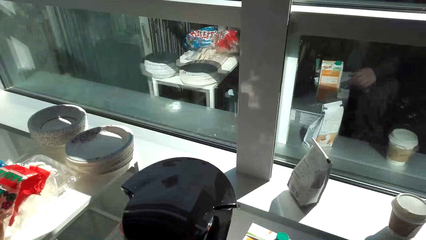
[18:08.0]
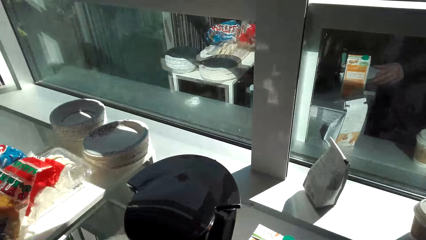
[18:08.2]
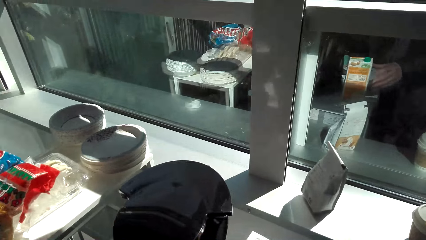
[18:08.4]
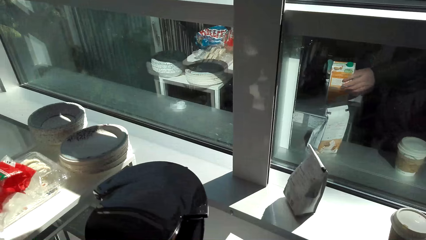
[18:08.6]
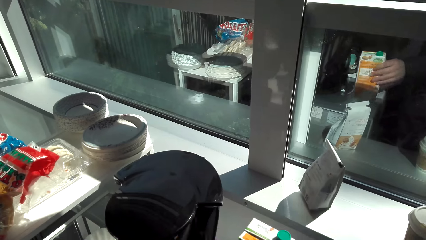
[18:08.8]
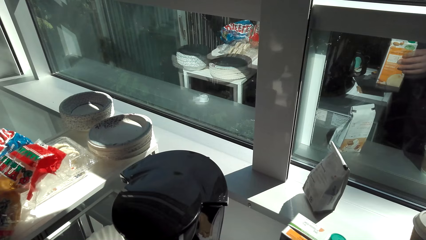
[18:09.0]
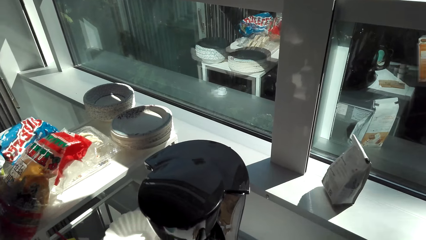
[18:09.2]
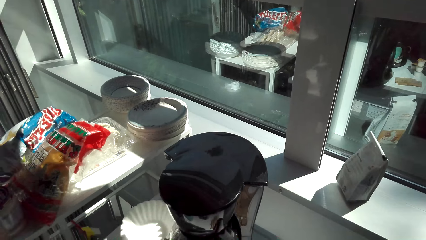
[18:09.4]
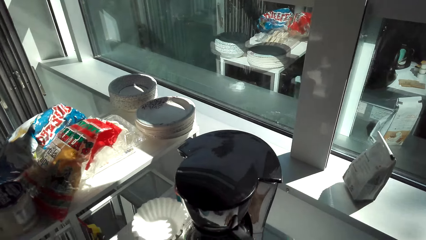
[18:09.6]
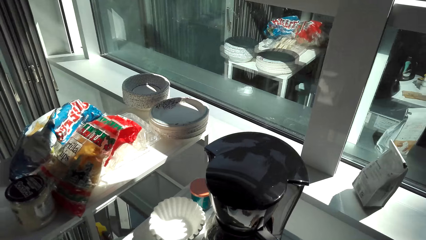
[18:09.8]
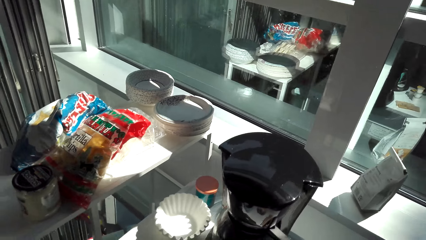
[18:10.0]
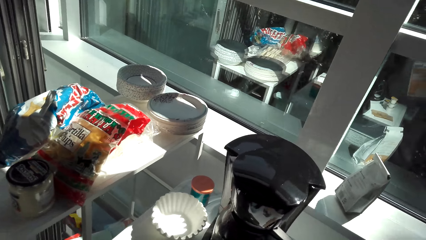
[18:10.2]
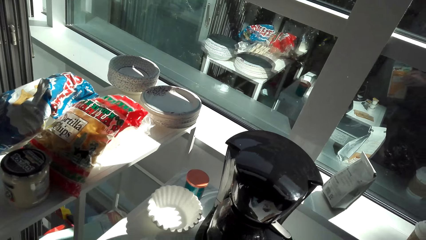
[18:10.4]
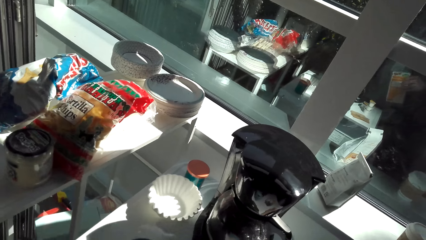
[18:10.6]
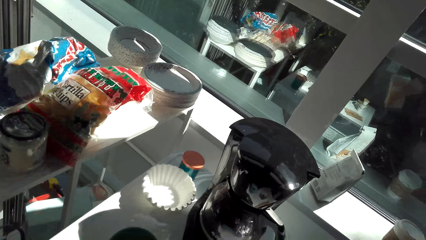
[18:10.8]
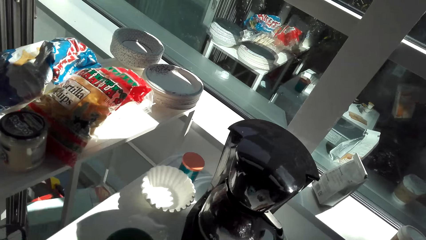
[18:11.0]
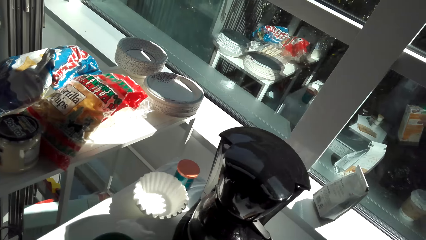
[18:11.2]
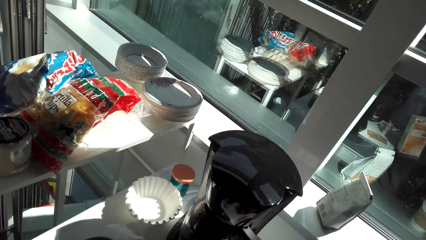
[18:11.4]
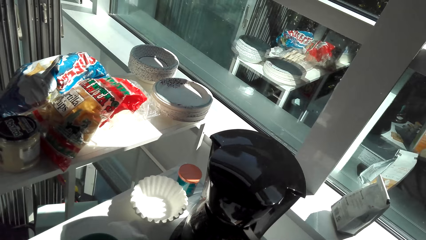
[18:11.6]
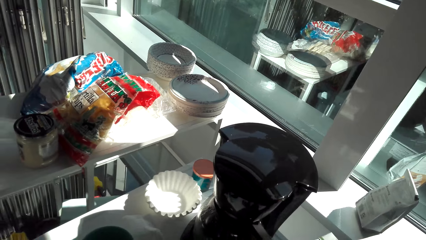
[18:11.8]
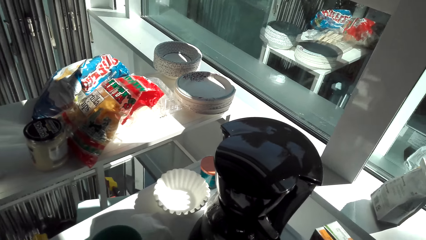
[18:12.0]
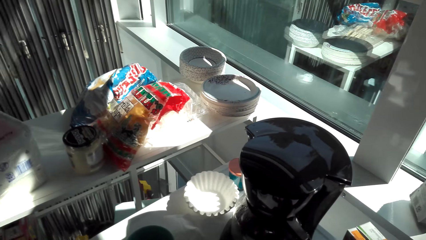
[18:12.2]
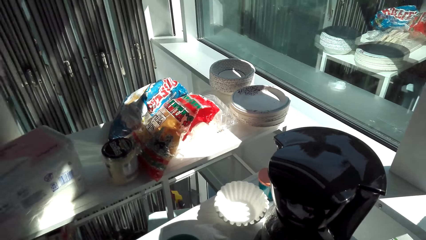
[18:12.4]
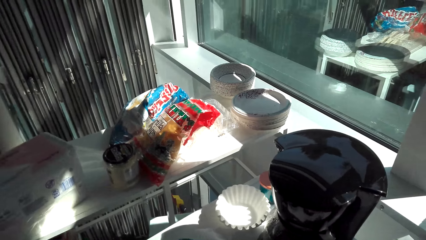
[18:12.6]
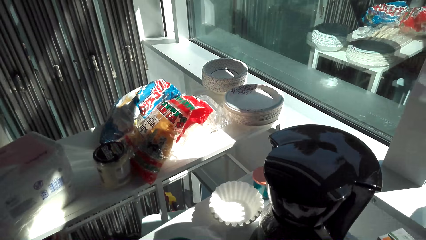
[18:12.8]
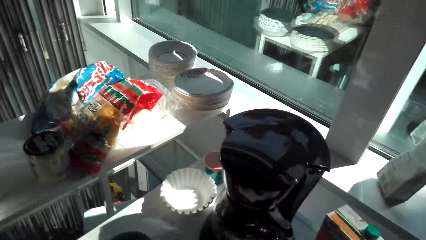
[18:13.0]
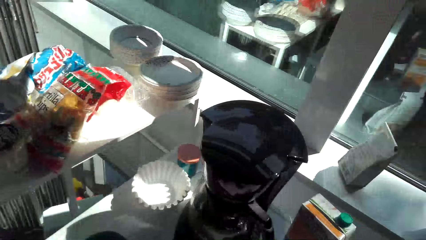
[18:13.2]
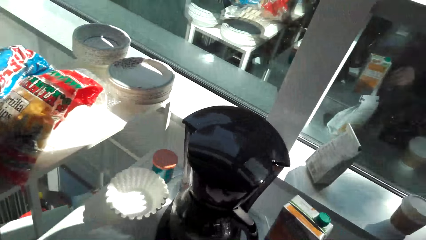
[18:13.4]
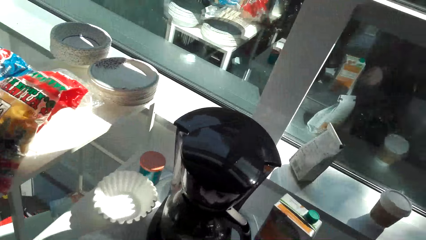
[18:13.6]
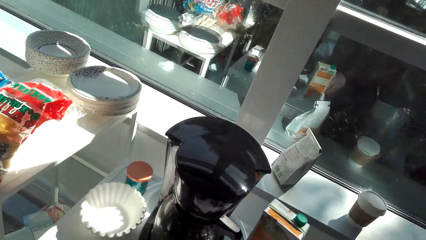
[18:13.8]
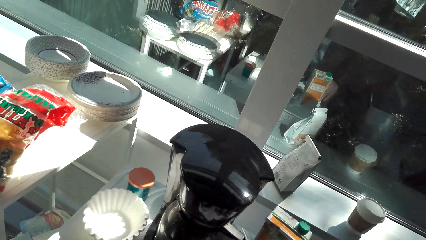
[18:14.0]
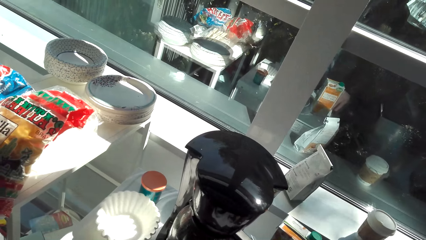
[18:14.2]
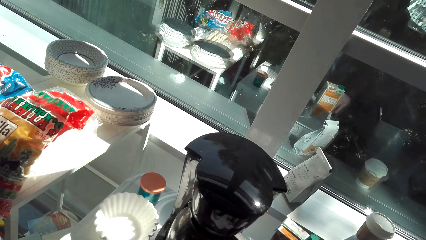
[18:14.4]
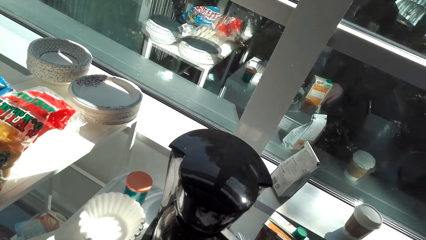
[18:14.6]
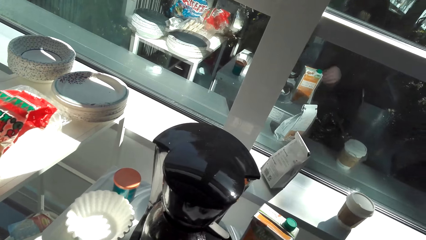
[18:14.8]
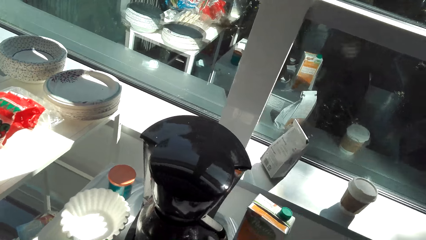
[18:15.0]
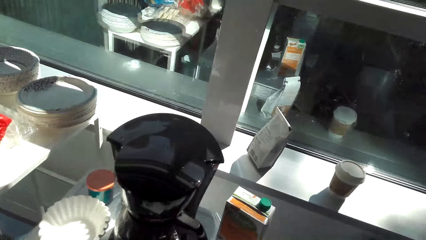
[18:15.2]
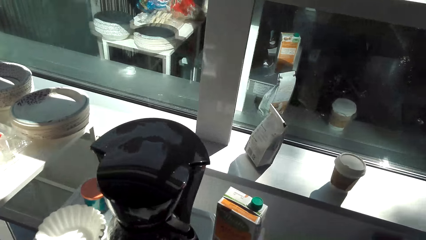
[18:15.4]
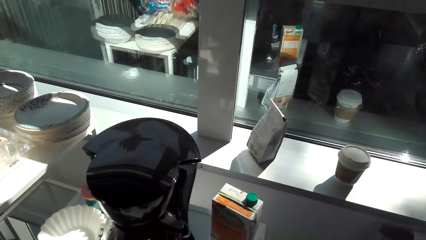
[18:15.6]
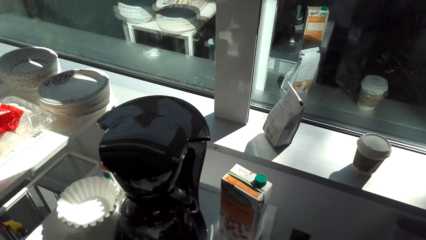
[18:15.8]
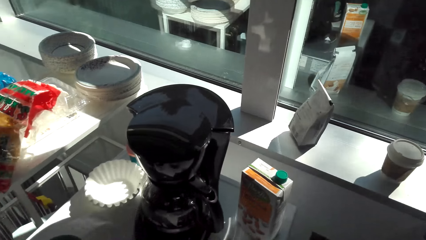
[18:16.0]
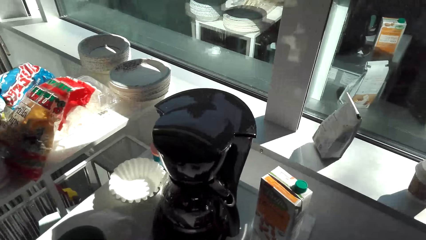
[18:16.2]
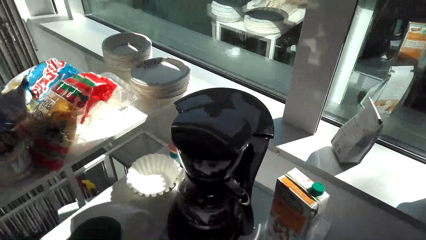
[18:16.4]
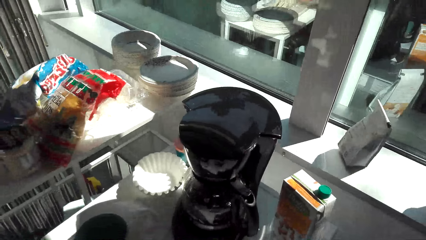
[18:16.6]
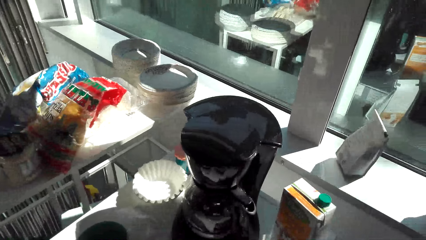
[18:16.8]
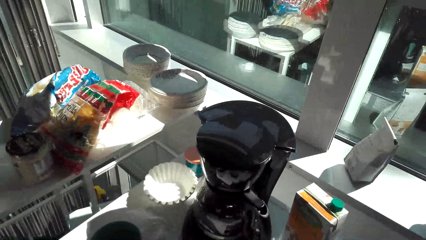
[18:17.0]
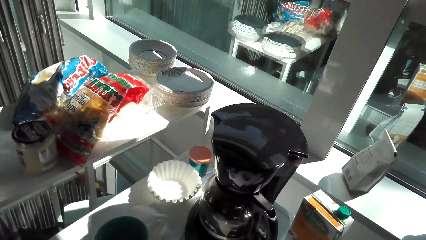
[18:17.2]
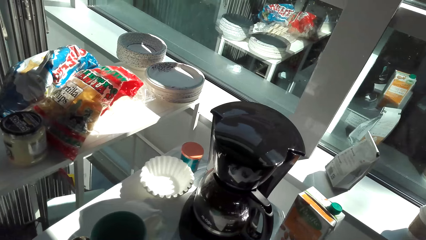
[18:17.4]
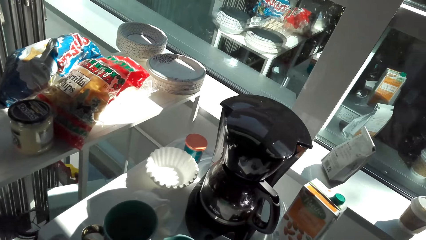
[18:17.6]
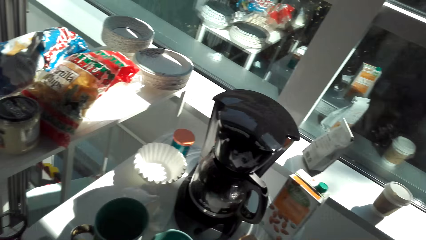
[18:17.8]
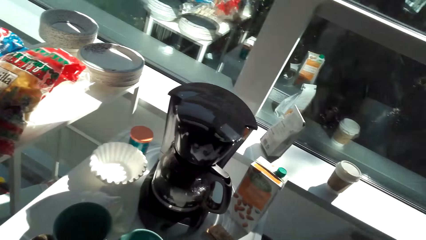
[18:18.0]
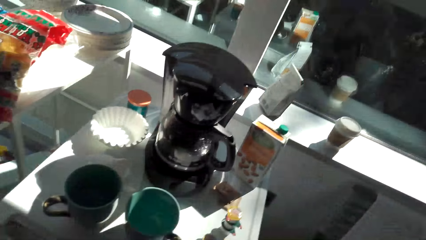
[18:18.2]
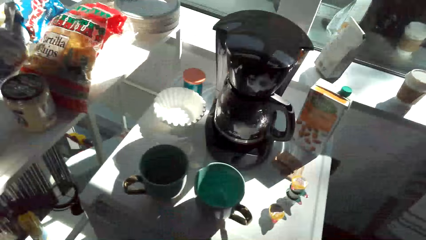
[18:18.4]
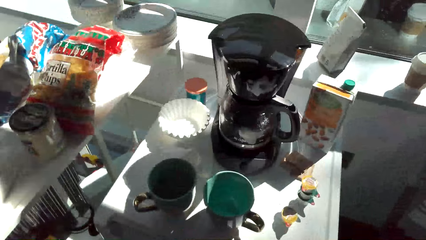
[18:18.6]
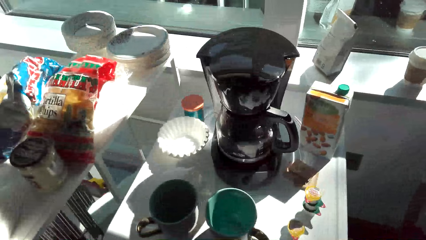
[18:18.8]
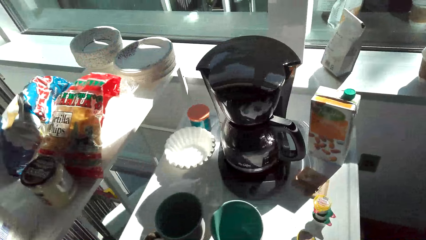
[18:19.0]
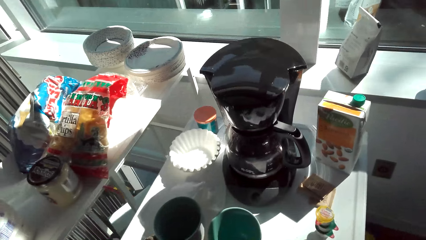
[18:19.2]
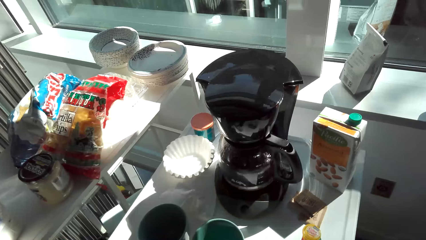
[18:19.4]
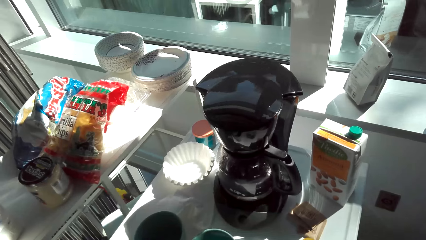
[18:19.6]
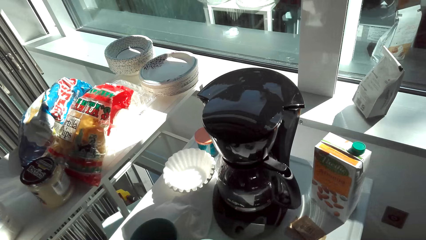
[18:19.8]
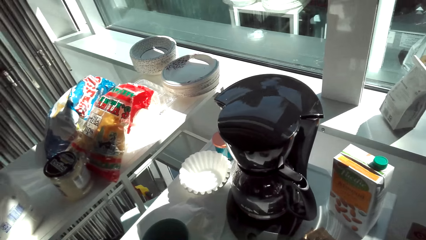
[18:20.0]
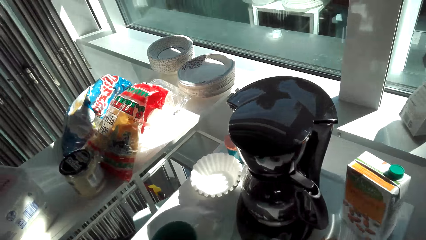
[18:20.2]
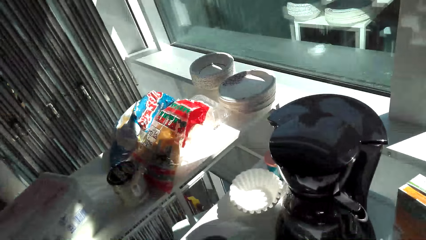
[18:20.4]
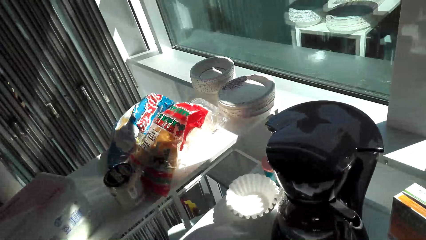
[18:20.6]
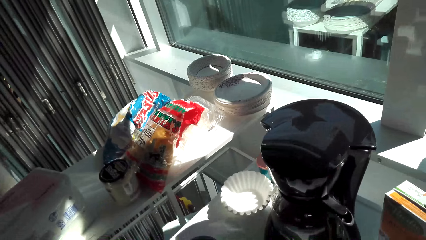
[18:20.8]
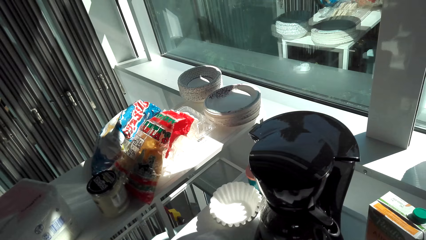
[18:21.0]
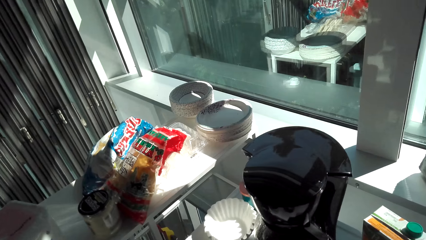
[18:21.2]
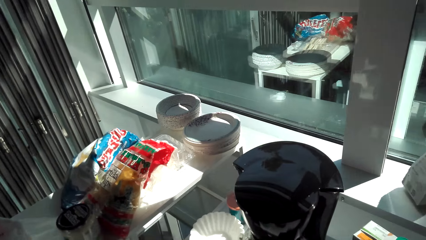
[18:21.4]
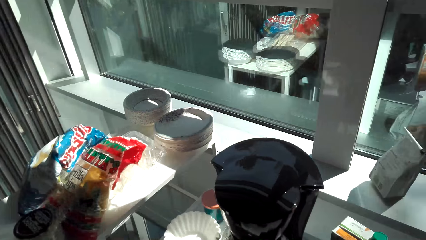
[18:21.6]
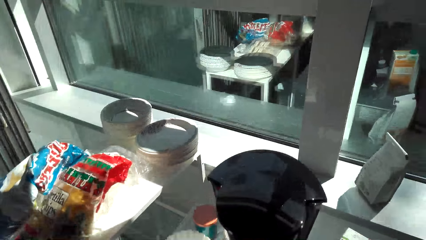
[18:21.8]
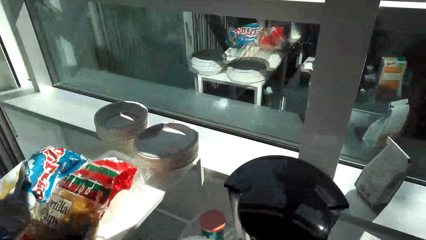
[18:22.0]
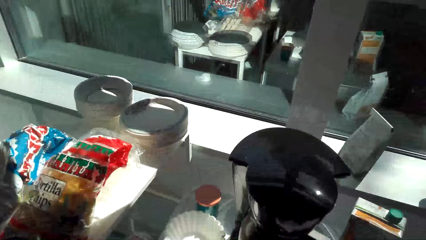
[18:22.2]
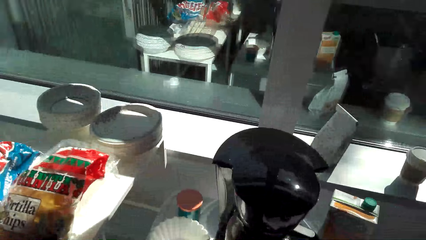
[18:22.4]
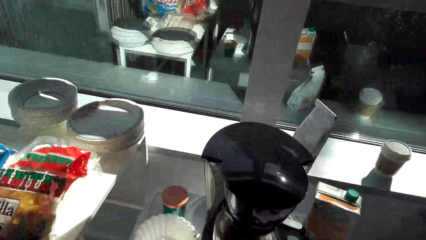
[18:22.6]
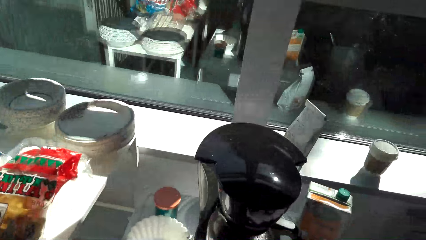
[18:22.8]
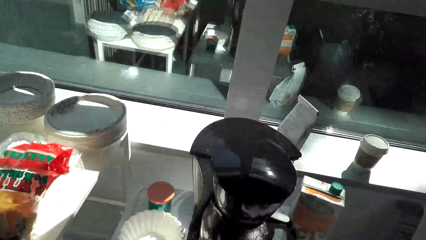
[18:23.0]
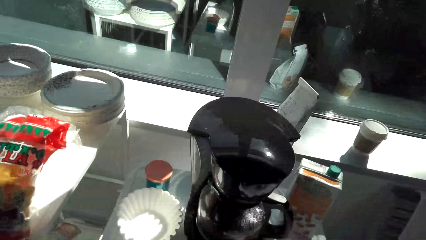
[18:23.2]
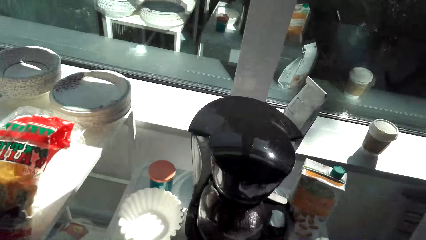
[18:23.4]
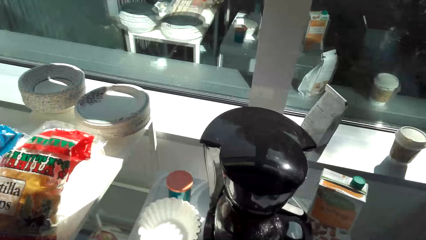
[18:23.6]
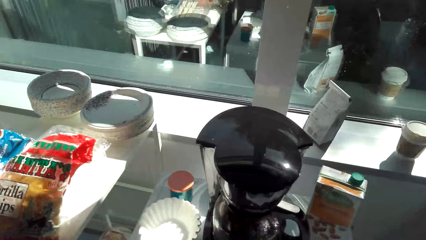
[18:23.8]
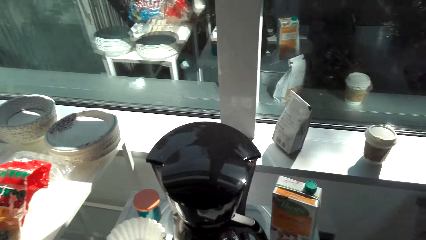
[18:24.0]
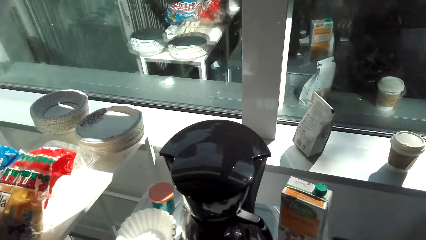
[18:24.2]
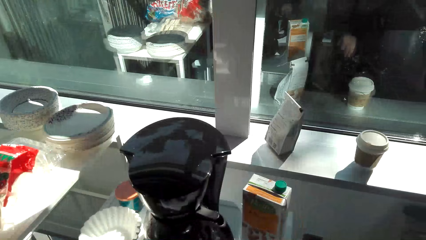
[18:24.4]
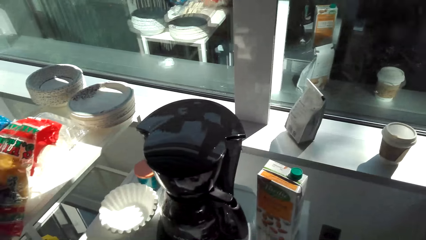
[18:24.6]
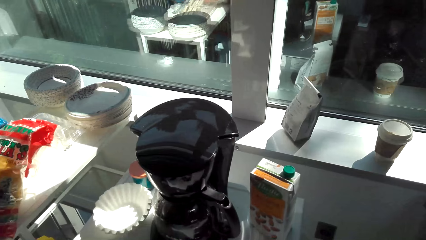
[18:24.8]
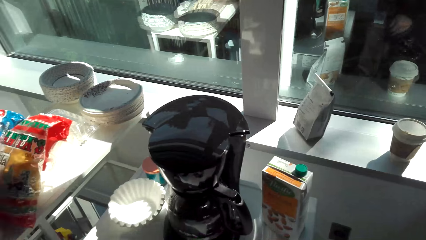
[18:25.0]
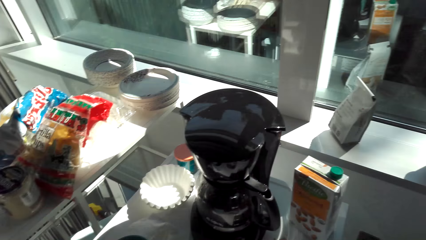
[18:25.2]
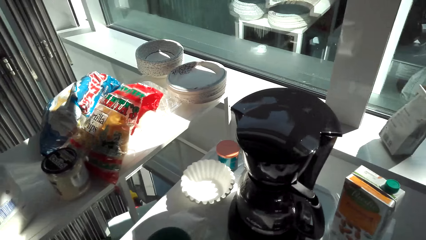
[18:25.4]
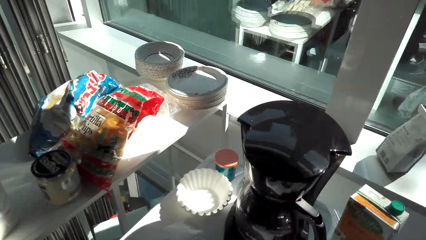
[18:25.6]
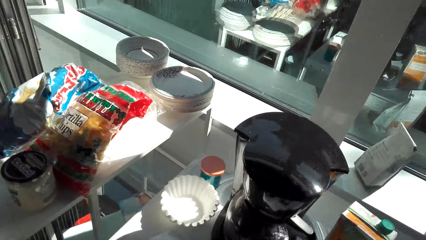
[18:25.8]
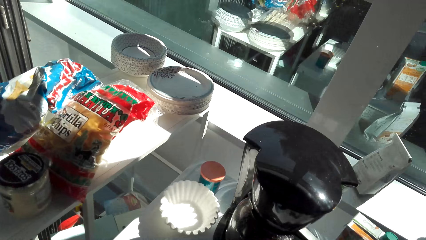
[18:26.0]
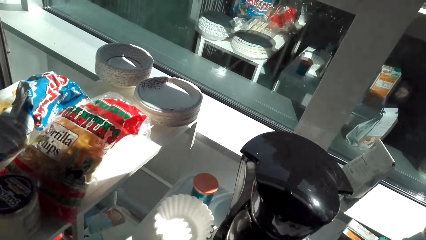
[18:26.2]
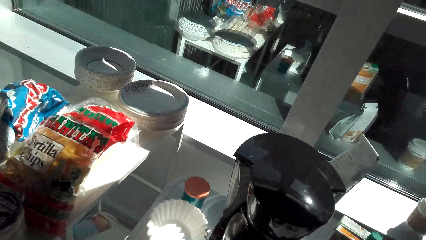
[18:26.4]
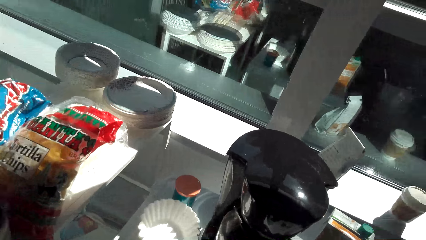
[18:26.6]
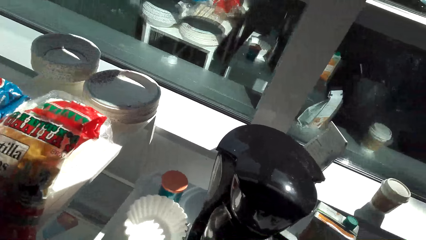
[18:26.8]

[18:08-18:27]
The camera wearer lifts the box of juice. They look around. They talk. They look around.
